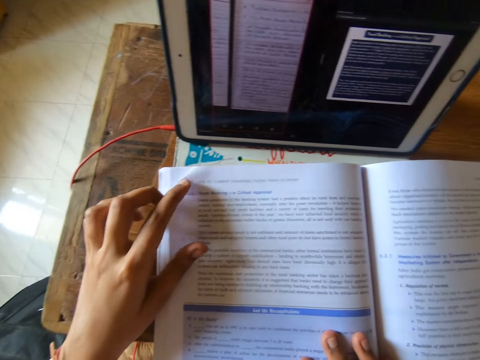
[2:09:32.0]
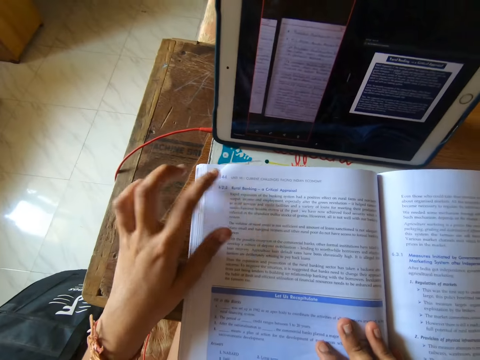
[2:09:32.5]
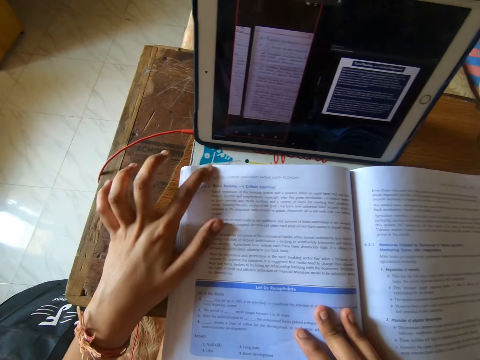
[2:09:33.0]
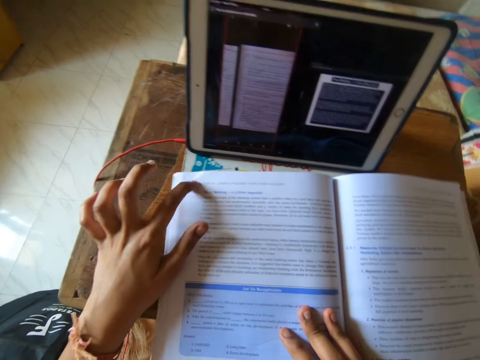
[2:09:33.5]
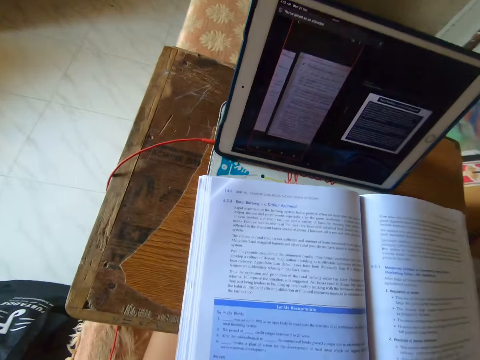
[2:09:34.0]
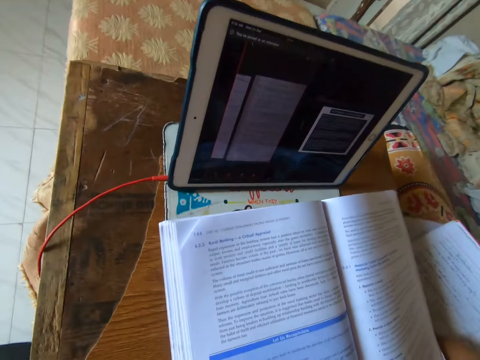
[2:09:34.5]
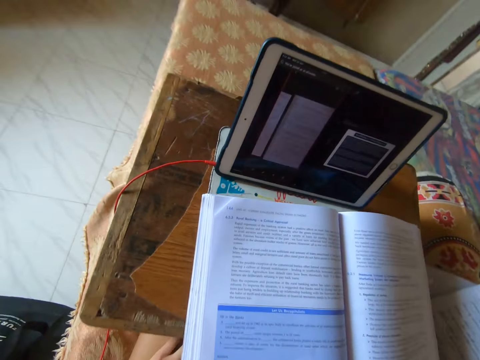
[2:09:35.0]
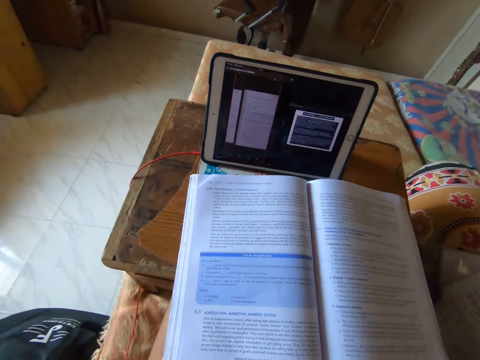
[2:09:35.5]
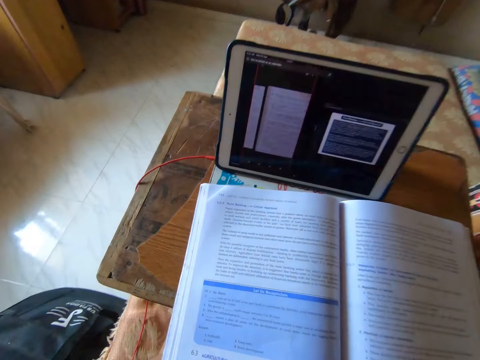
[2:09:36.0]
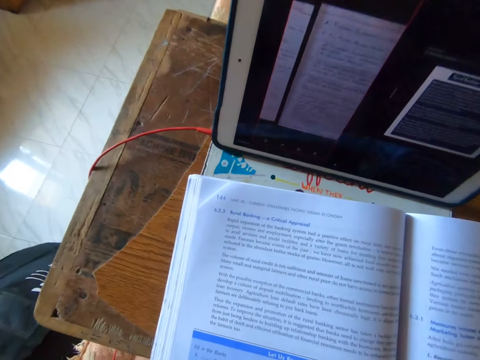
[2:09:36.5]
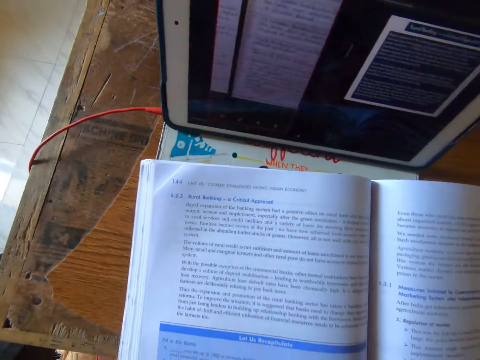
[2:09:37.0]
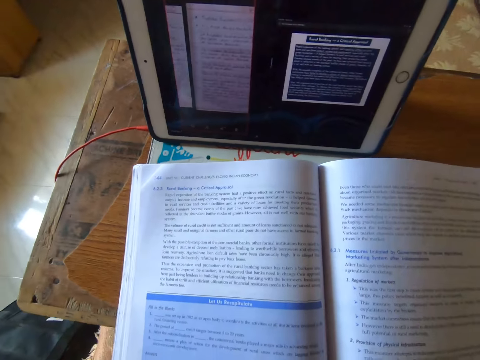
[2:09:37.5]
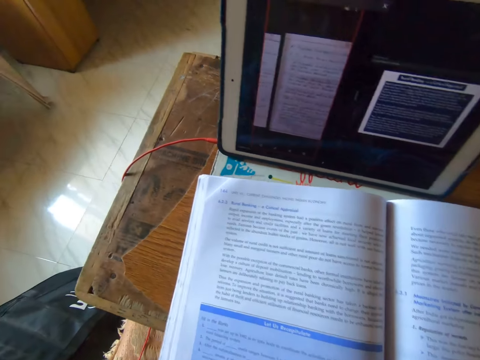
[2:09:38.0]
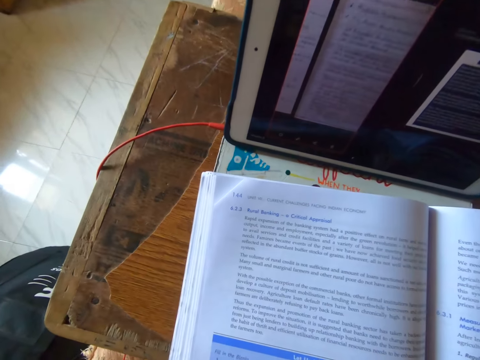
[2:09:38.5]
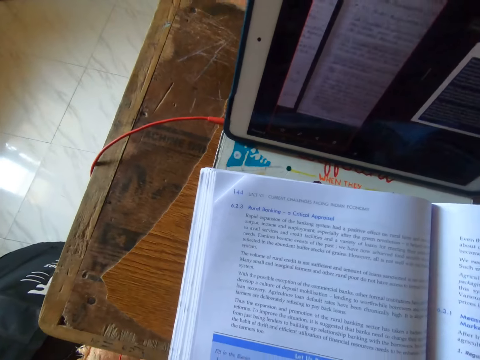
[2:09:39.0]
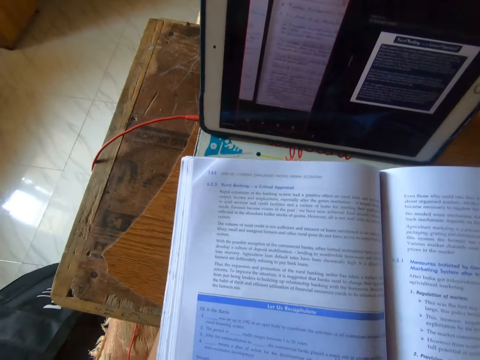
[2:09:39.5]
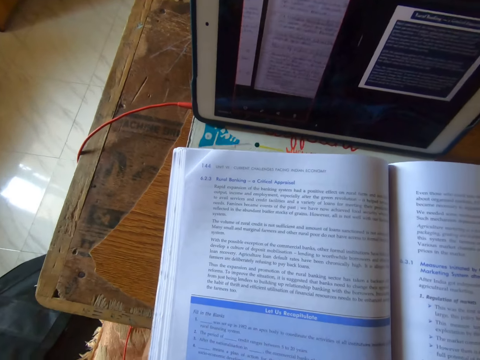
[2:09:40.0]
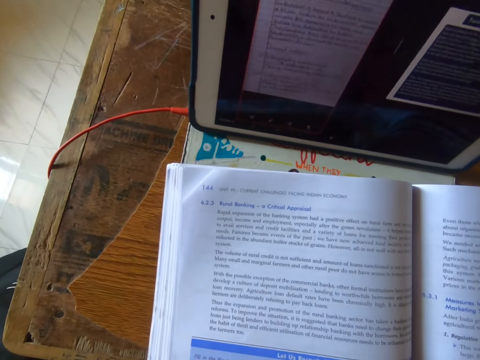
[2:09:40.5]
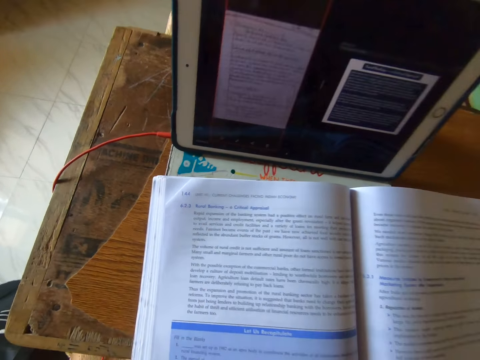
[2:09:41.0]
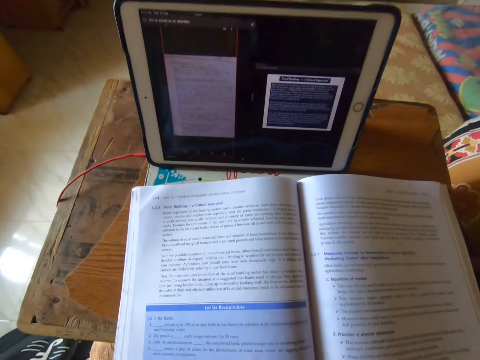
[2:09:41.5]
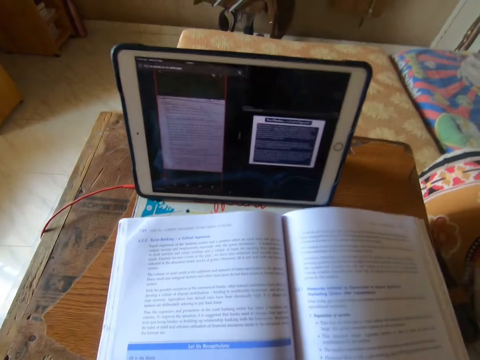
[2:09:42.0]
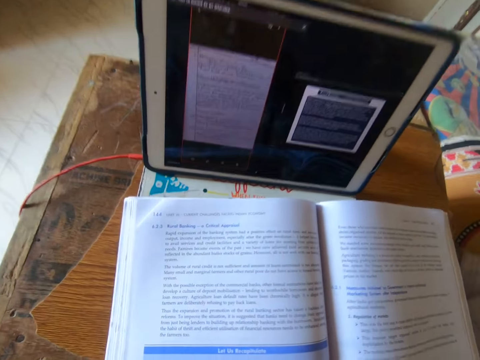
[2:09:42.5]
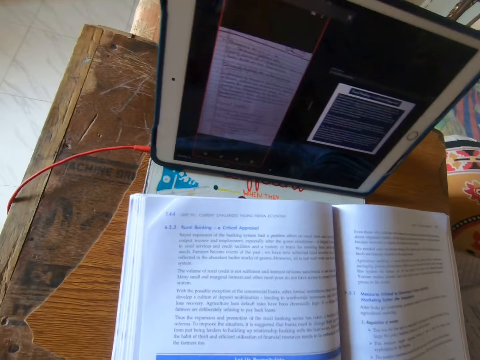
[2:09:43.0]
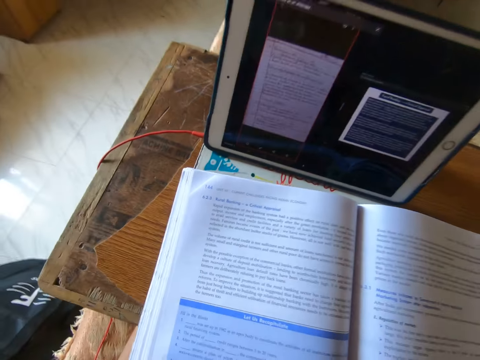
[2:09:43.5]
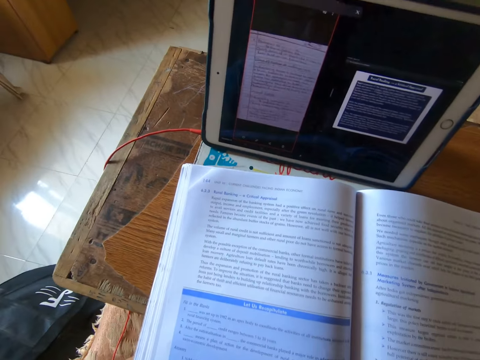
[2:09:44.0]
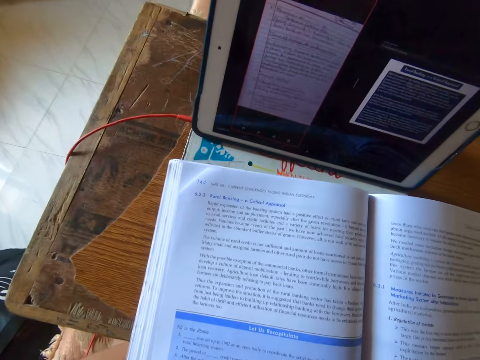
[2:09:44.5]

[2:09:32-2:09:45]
The camera wearer straightens the top edge of the page. She places her hand on her thighs and looks at the book. She studies the book quietly. She reads out loud from the textbook.

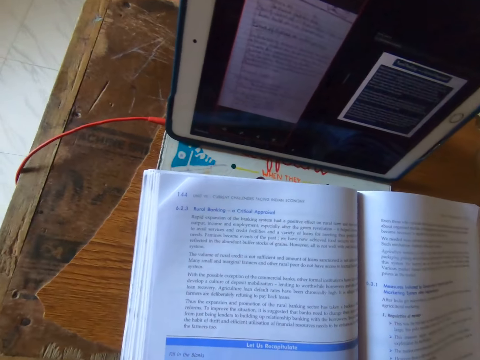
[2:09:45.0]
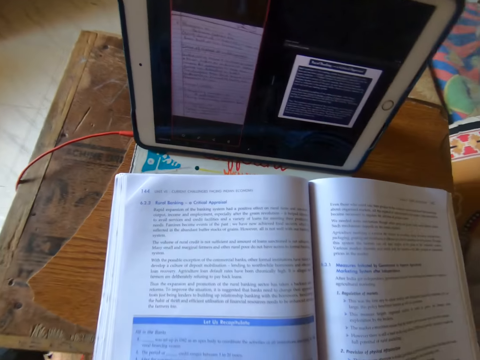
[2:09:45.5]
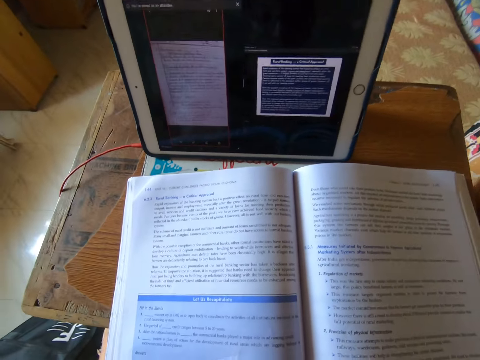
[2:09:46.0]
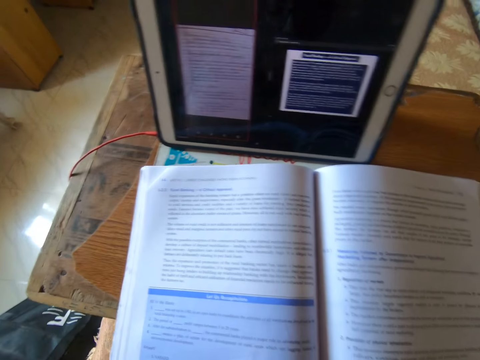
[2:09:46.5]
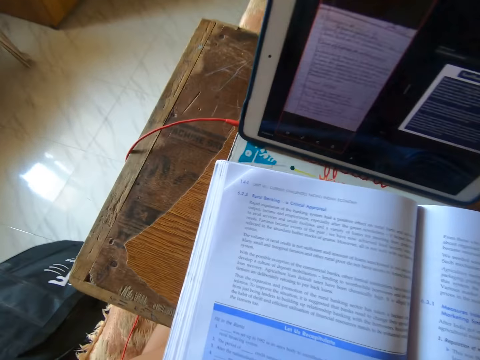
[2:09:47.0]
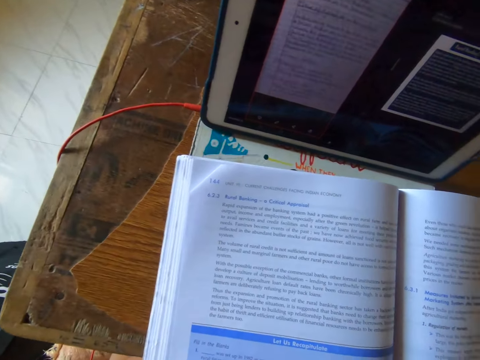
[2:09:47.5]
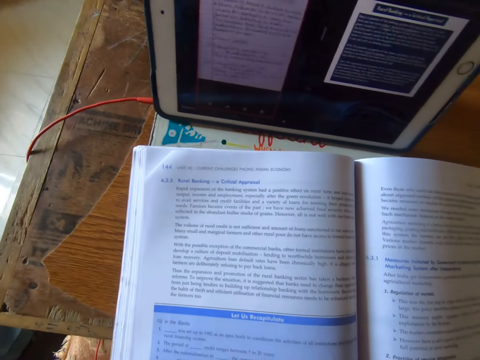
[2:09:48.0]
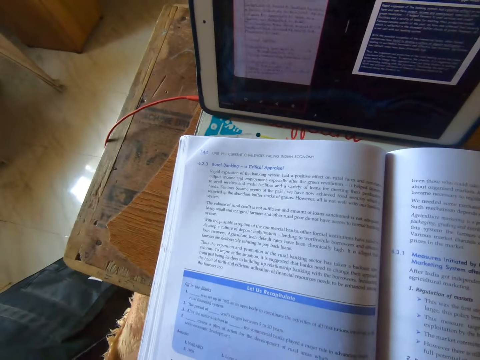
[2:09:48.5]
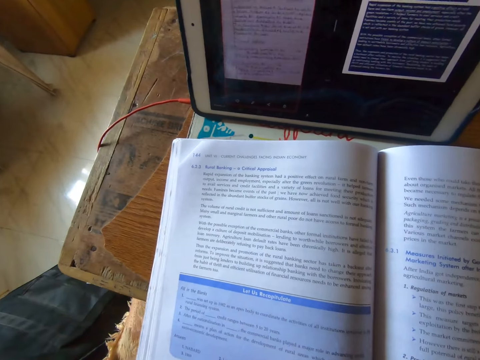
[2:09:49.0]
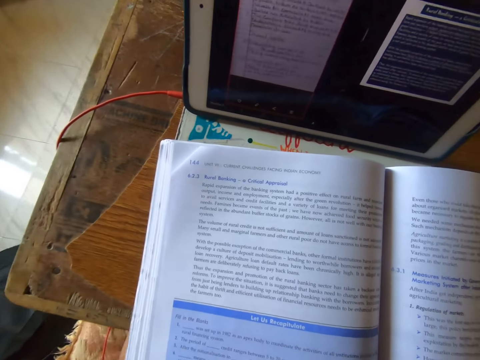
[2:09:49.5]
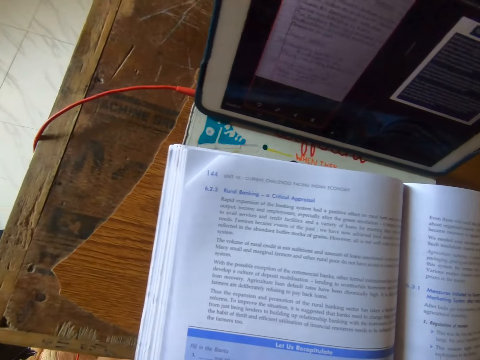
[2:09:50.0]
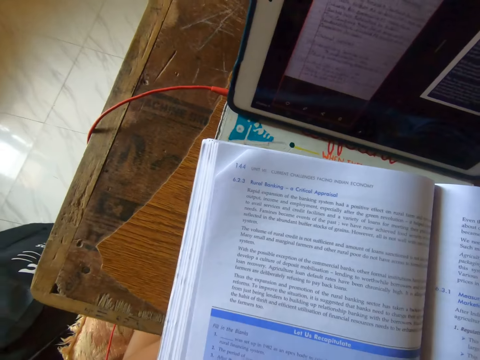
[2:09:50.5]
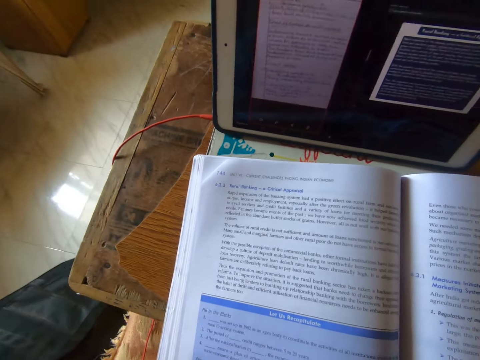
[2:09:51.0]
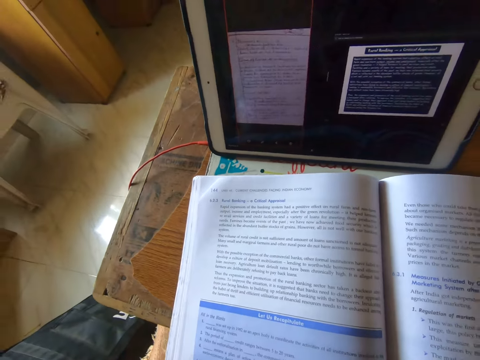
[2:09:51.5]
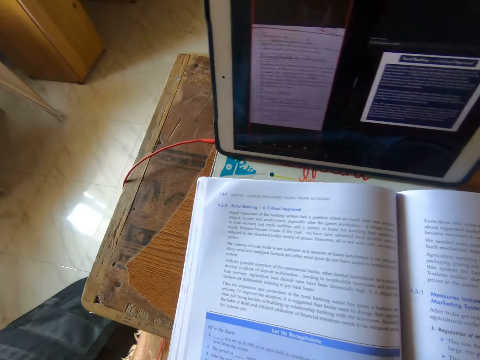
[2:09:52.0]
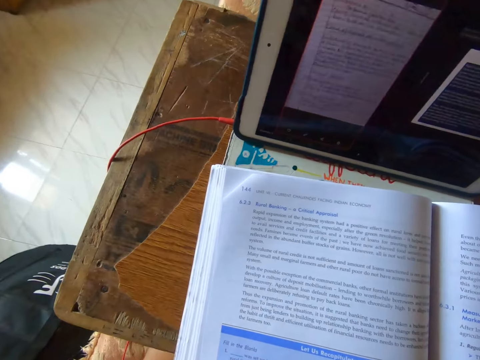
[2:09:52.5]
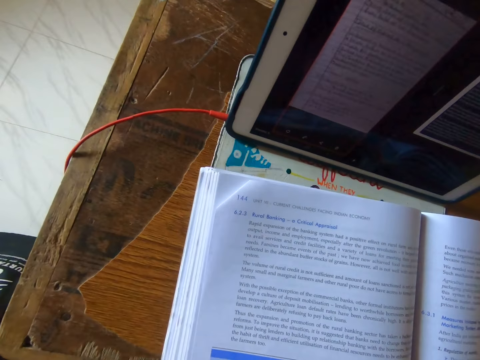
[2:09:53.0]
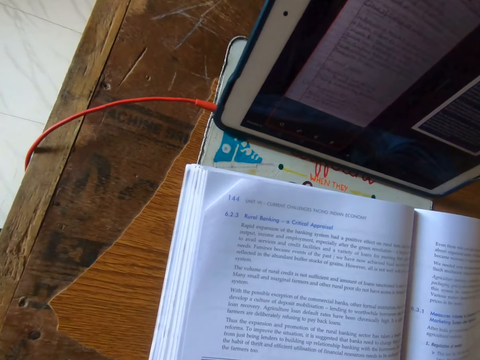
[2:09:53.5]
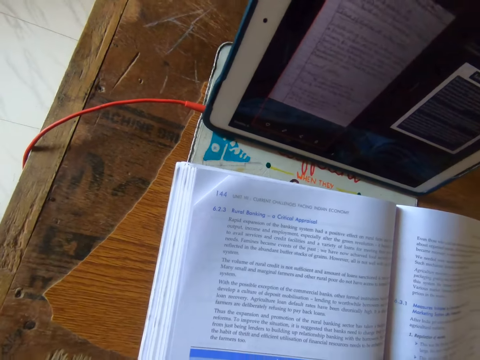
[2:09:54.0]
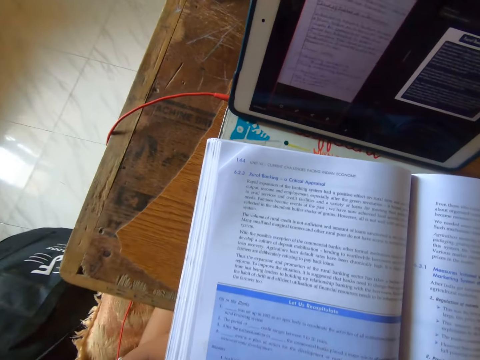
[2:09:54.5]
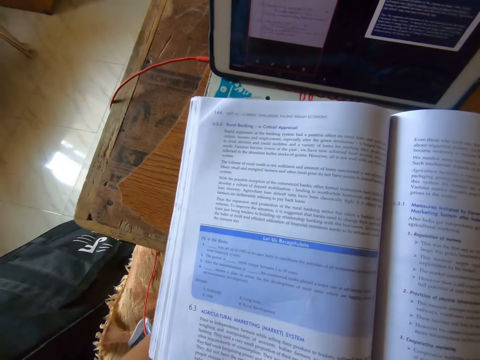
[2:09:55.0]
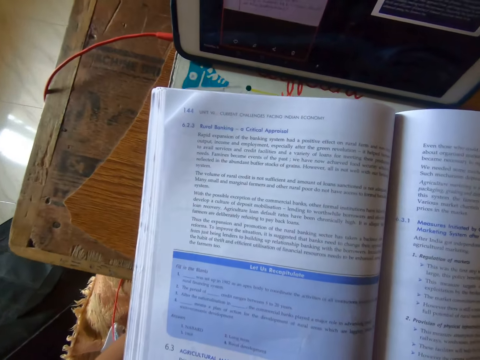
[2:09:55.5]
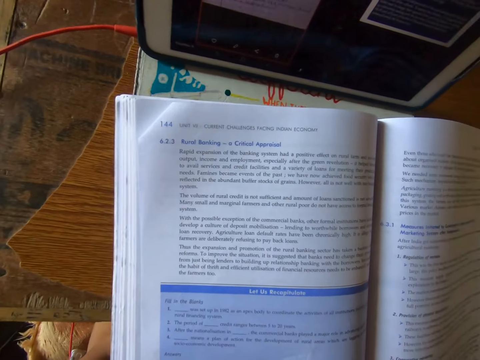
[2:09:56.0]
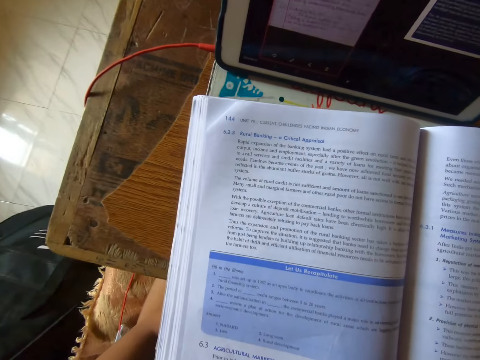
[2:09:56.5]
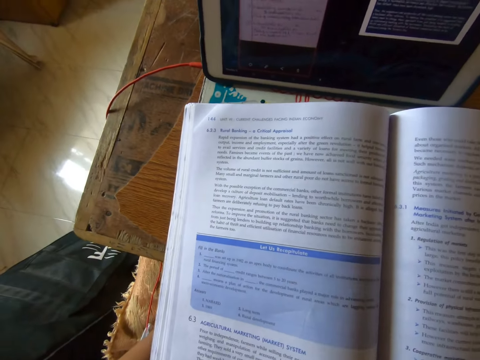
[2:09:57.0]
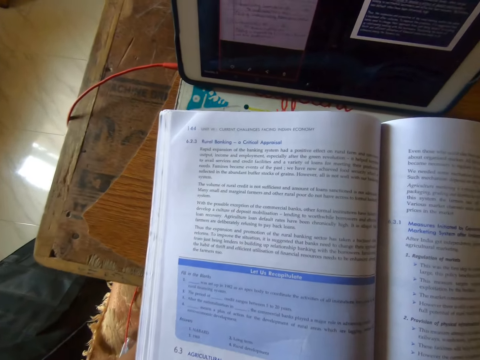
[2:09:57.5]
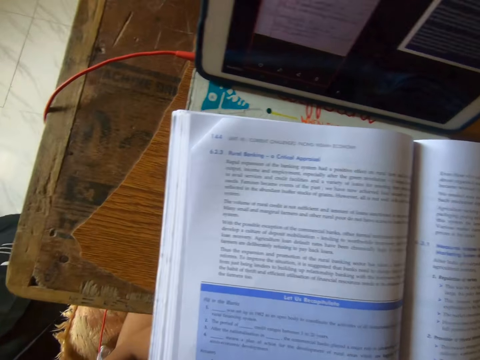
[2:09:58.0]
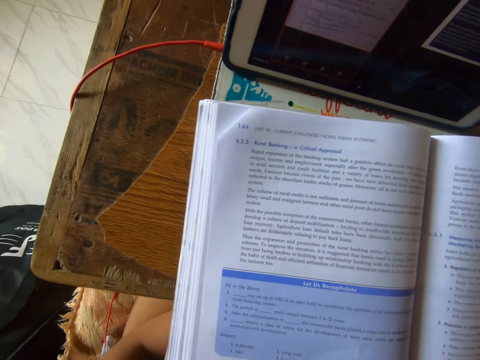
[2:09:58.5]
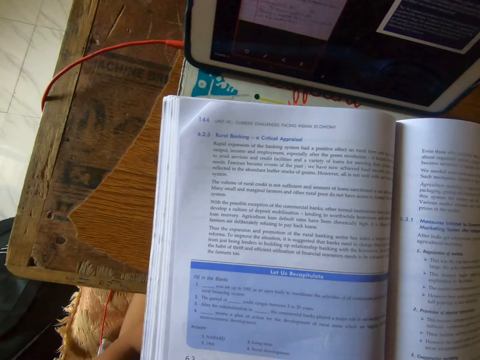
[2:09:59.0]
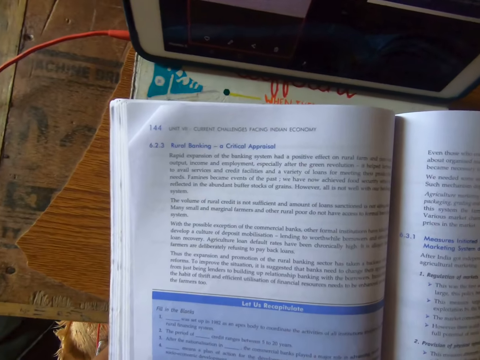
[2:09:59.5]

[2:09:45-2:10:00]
The camera wearer looks at the book. They study the book quietly.
